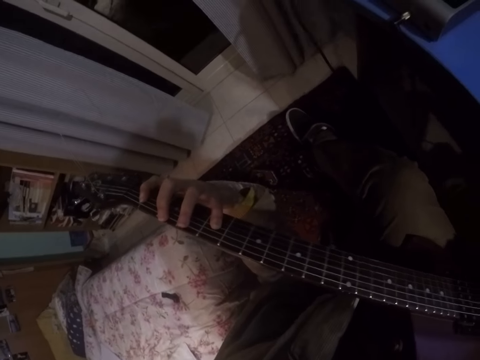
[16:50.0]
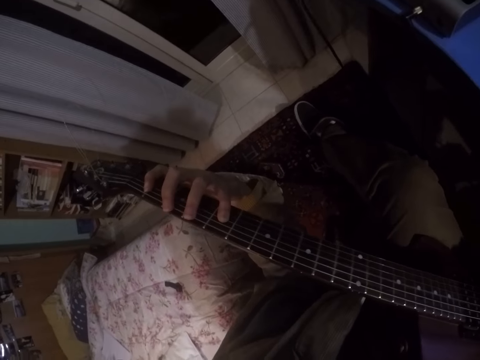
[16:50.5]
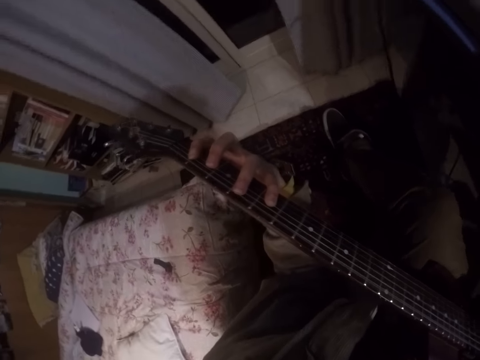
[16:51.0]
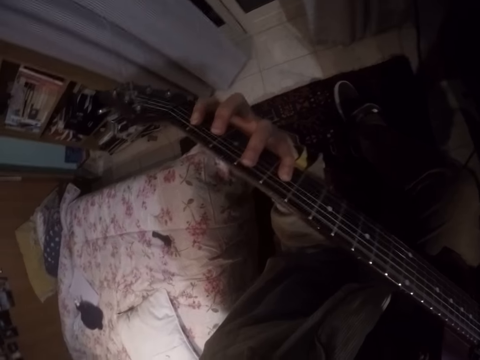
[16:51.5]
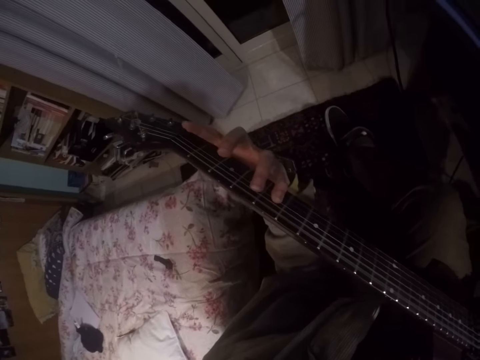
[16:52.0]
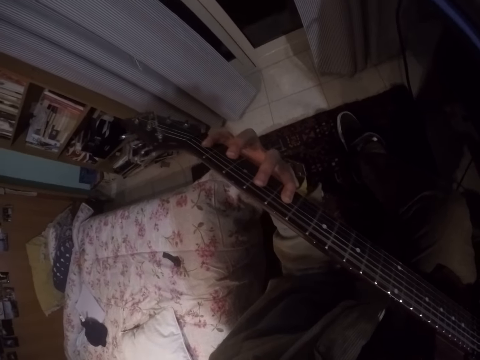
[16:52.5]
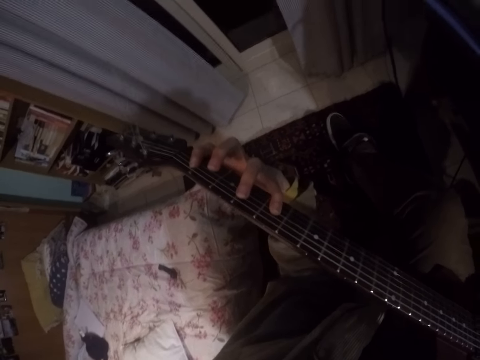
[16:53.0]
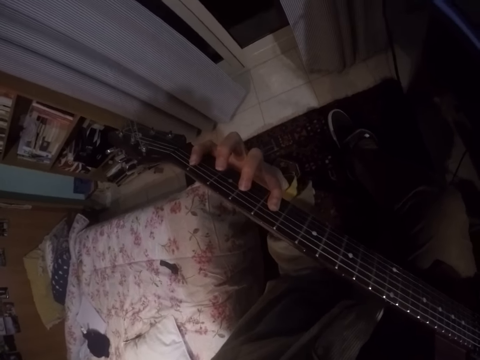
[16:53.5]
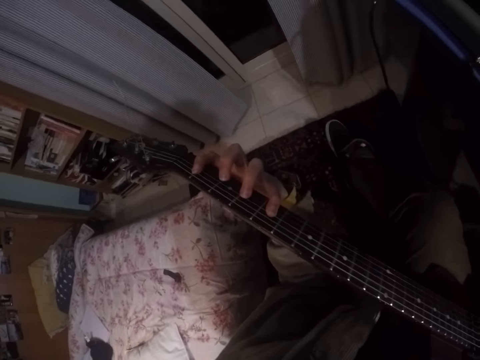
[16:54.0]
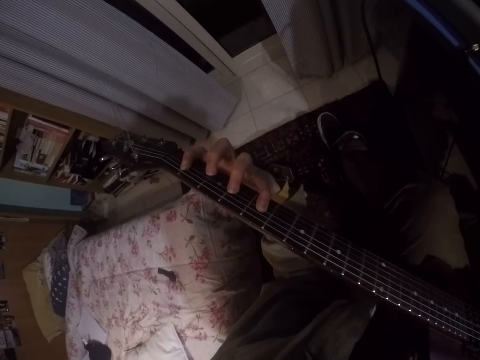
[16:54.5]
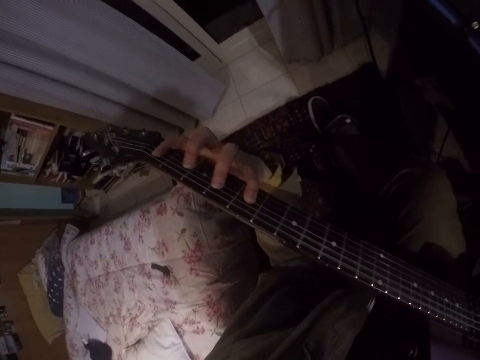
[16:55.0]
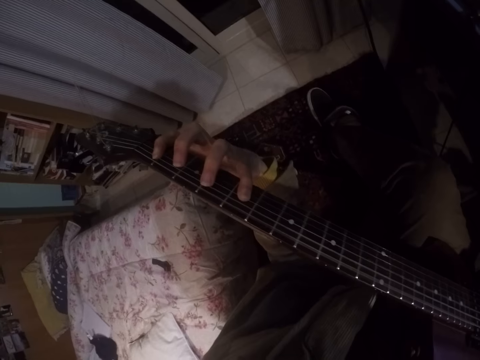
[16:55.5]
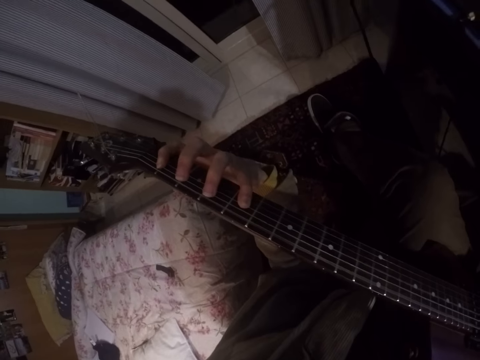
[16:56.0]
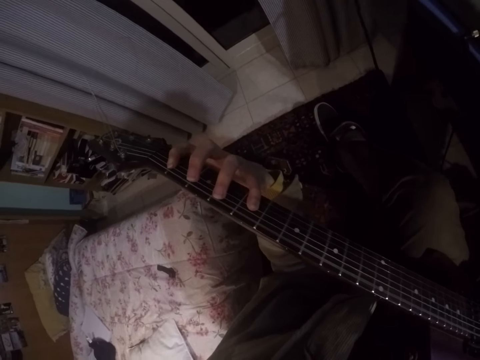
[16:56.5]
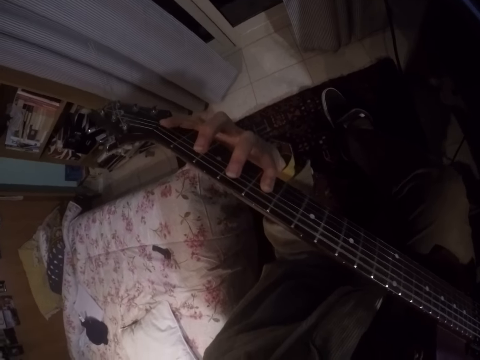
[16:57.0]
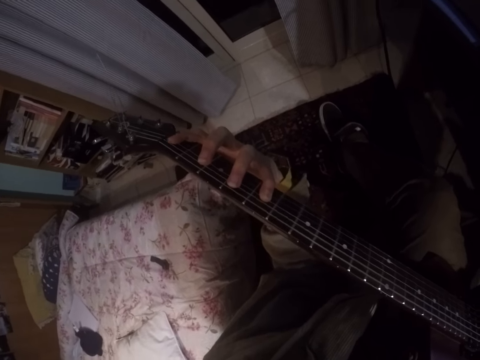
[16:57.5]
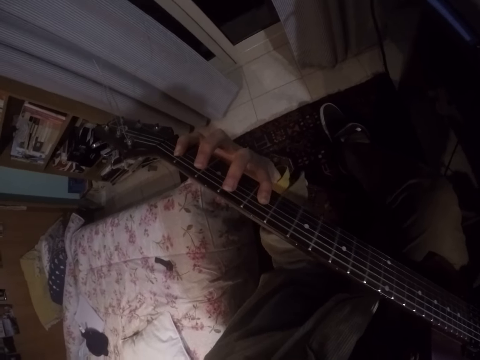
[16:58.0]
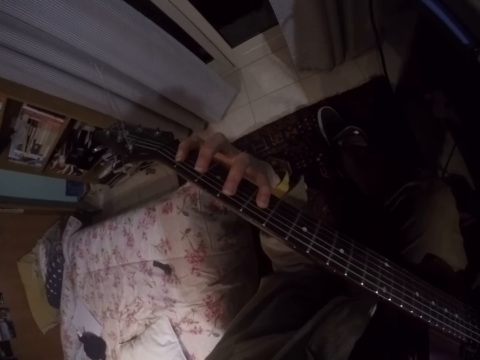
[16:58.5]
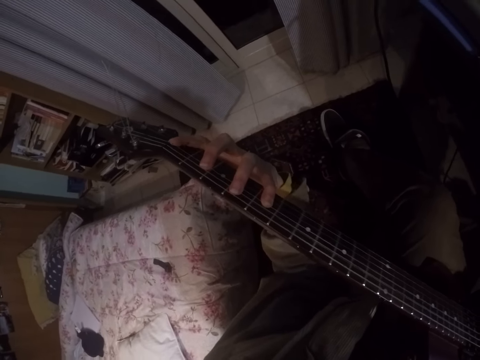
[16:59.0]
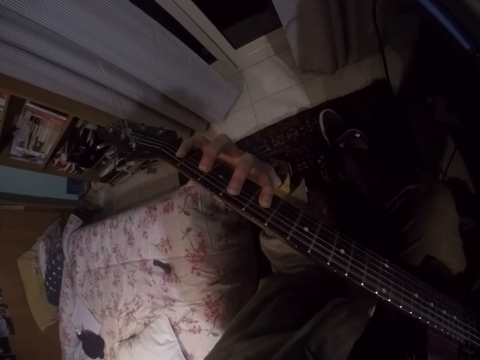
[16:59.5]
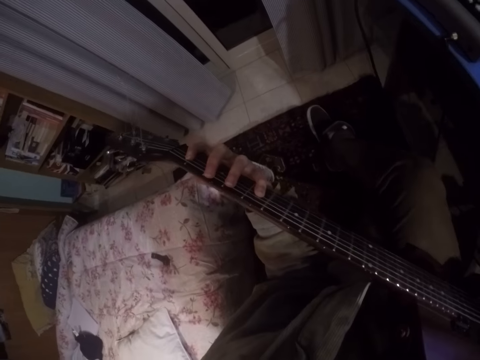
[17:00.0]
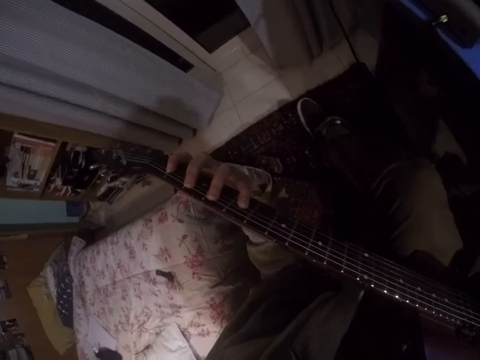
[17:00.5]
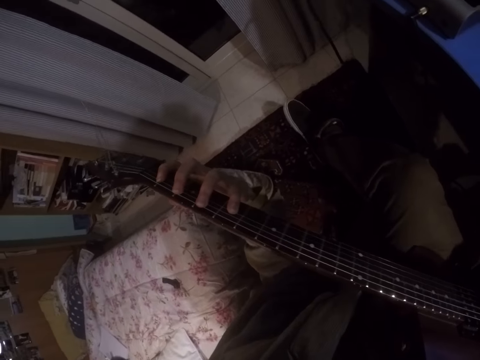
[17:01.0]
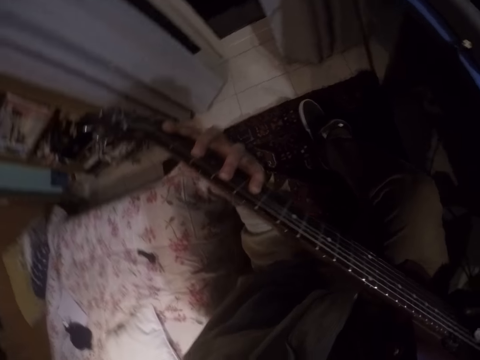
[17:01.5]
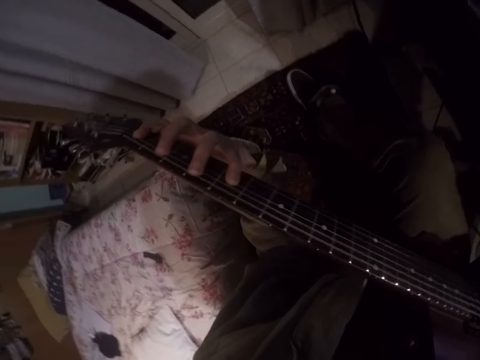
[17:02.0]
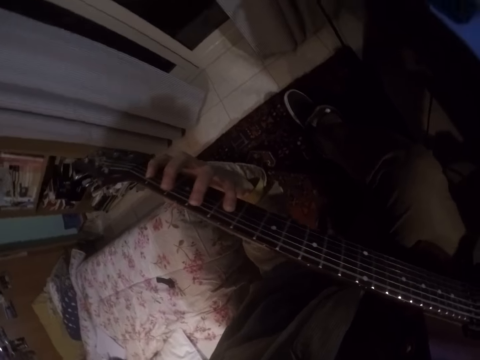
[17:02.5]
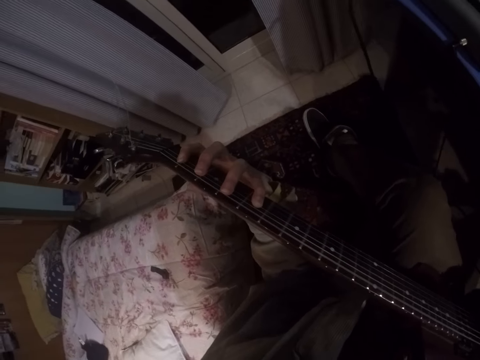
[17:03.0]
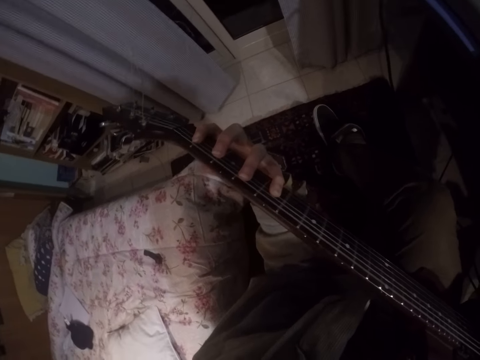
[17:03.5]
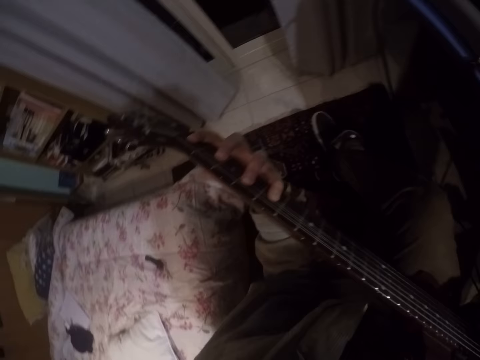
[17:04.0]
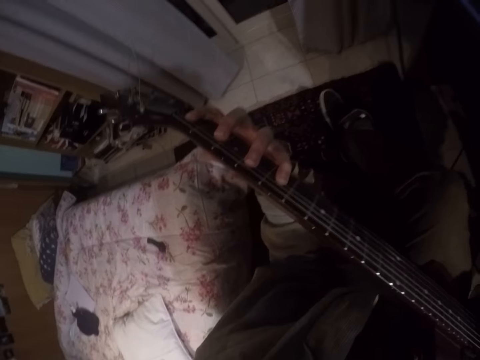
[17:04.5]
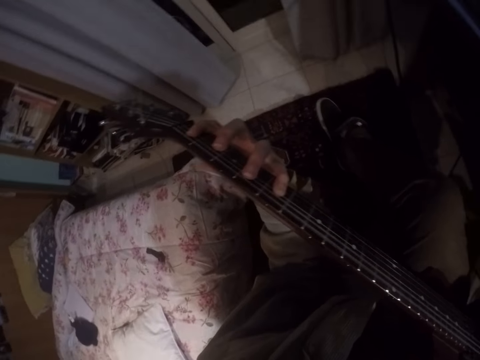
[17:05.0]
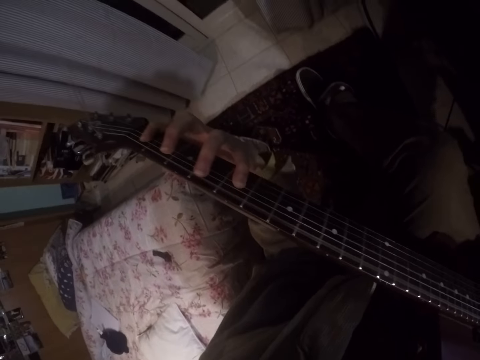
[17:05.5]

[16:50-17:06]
The camera wearer plays the guitar.

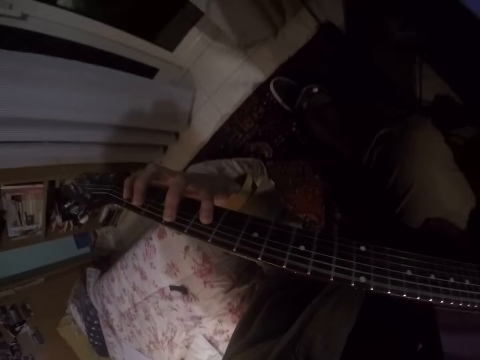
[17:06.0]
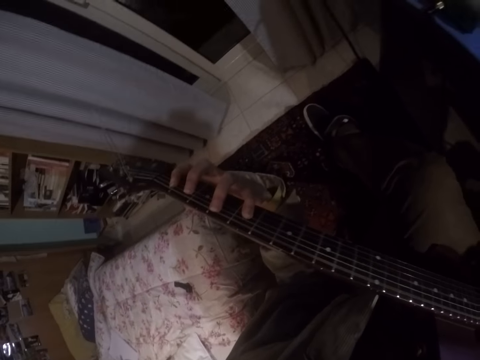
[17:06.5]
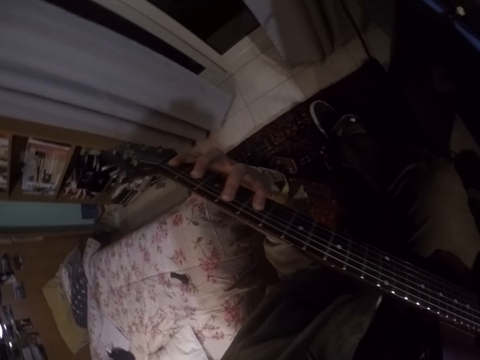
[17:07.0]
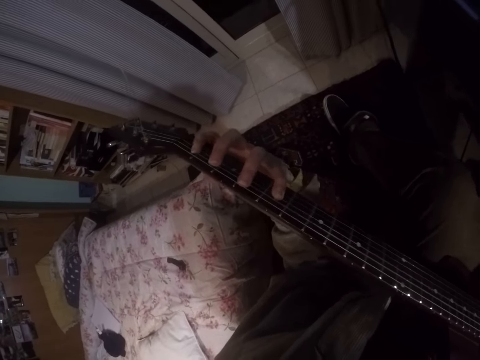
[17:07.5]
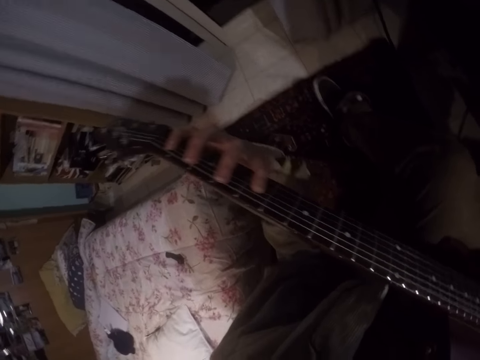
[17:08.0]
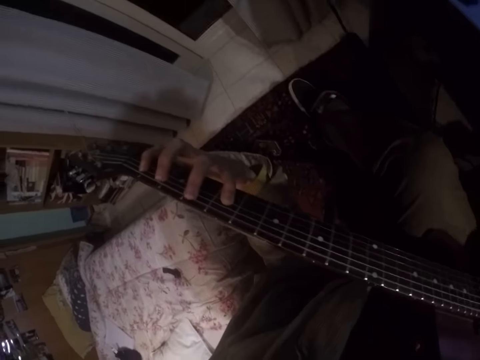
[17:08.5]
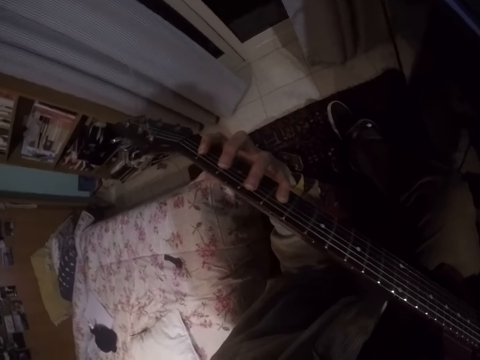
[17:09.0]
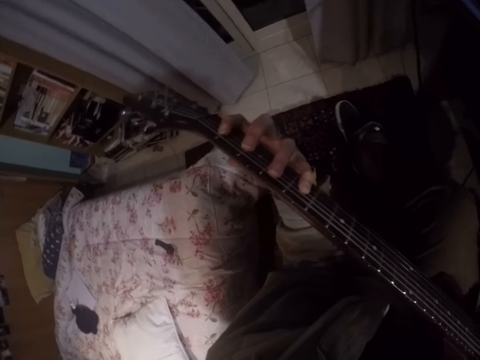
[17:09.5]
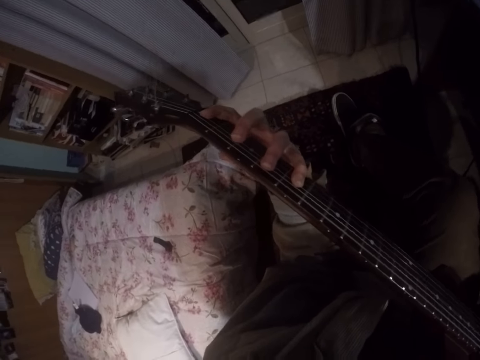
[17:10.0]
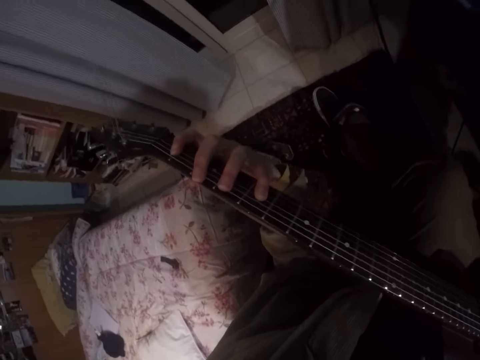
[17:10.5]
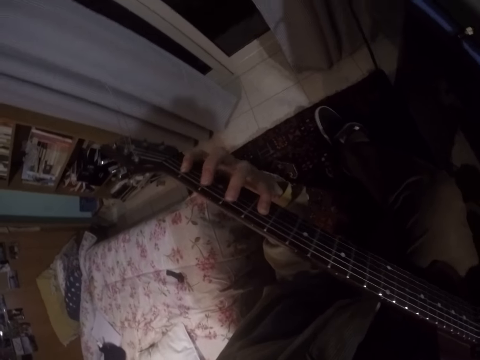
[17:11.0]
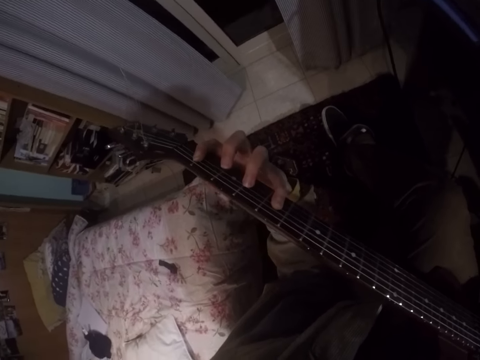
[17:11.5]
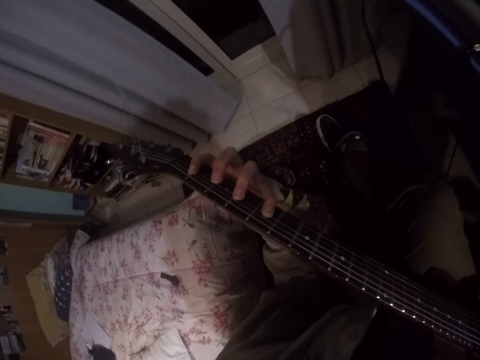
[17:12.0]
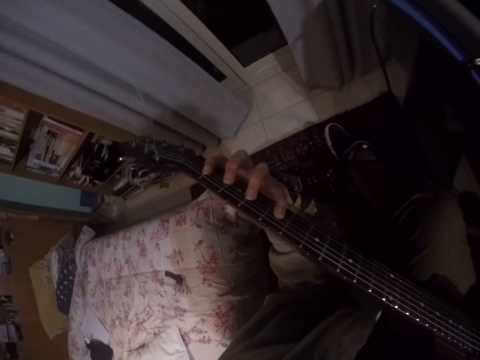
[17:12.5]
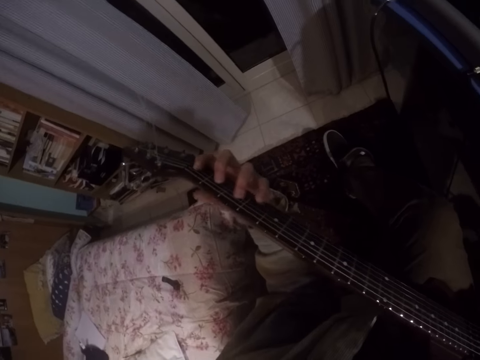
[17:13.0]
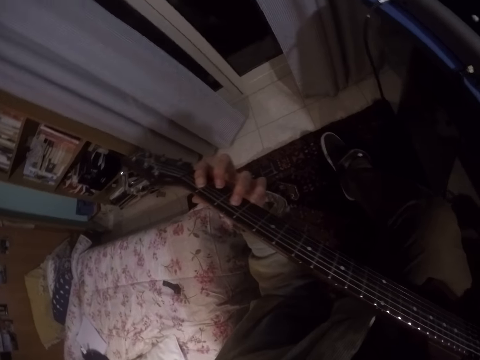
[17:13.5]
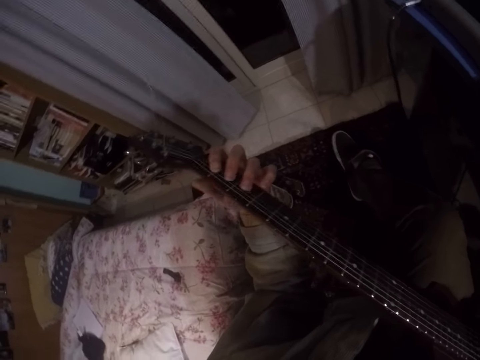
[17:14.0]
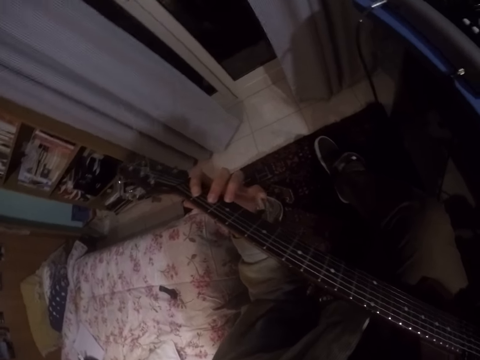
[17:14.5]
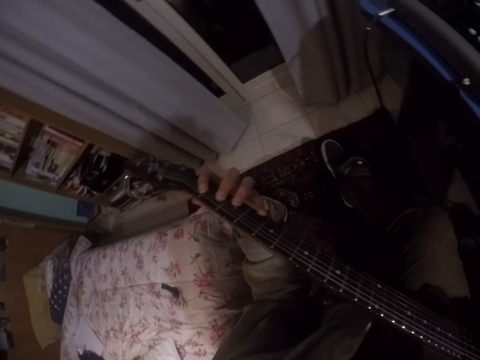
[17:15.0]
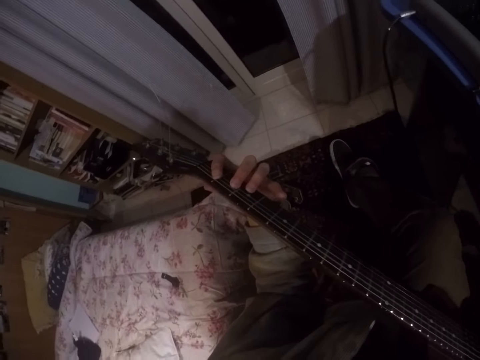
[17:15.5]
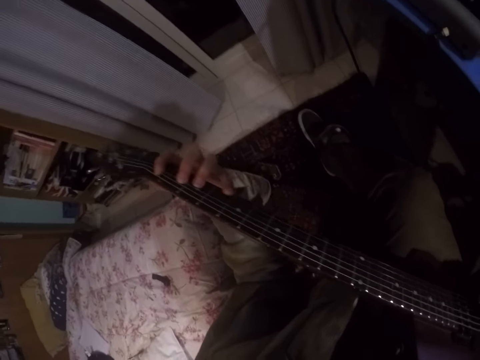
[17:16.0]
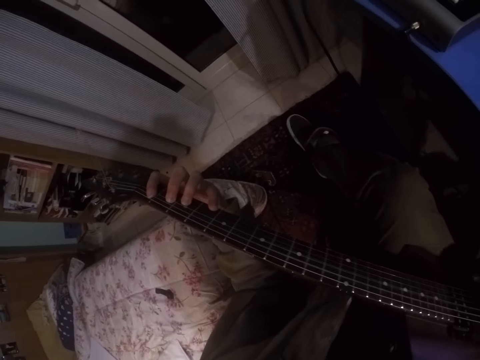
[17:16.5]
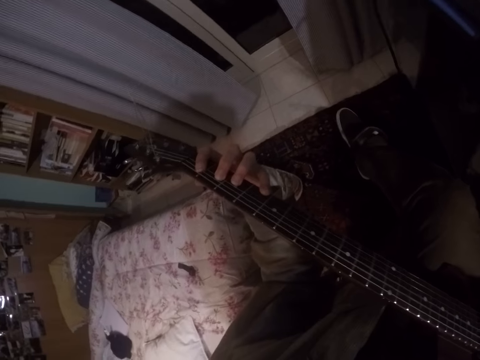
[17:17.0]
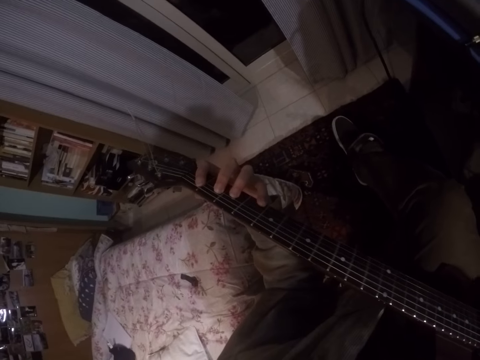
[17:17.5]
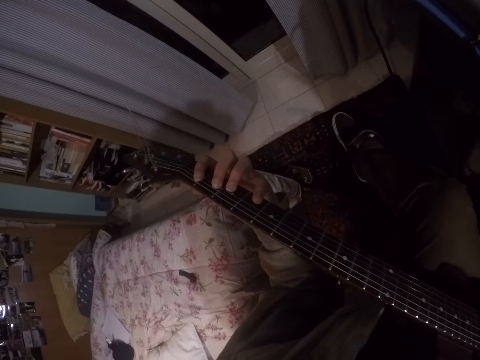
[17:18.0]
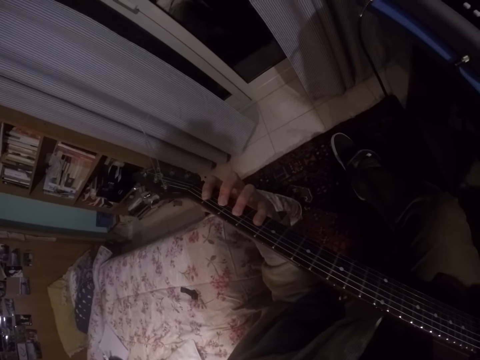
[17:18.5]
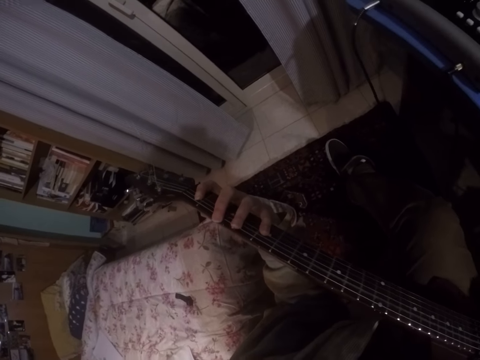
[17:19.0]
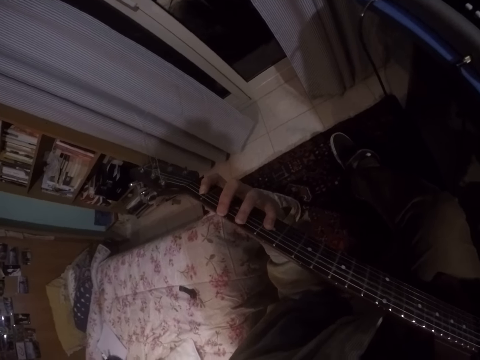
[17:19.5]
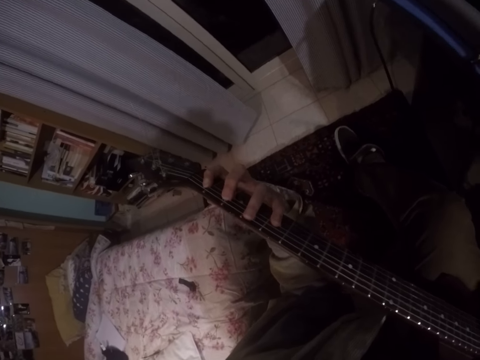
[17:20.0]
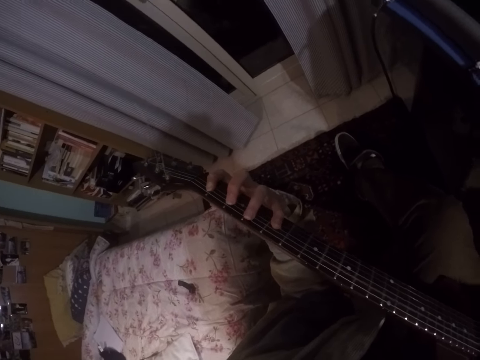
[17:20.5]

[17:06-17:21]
The camera wearer shakes his head.
